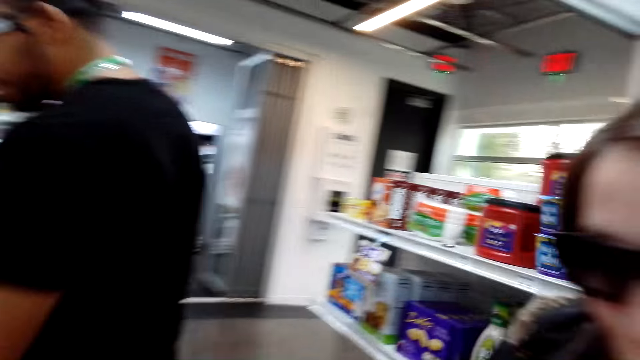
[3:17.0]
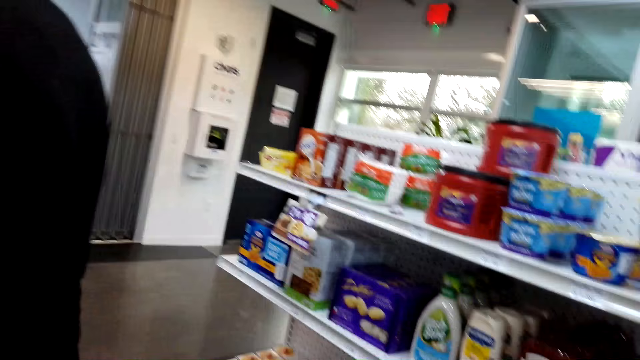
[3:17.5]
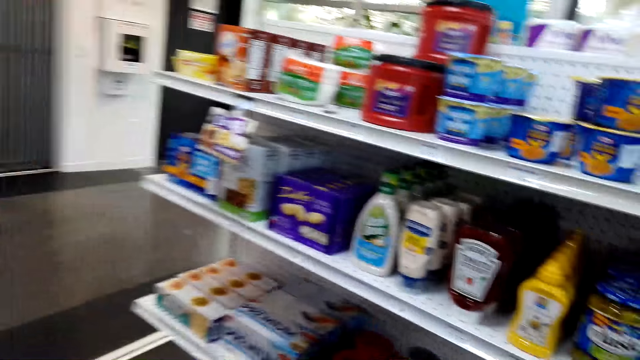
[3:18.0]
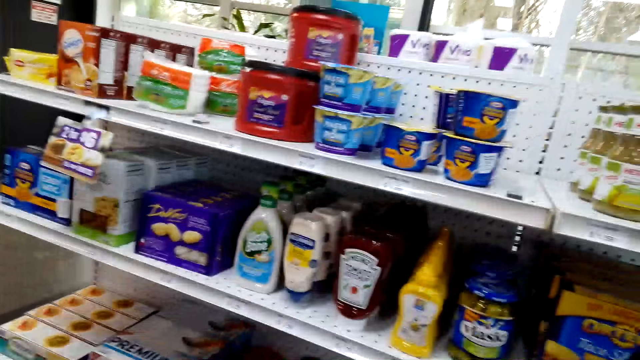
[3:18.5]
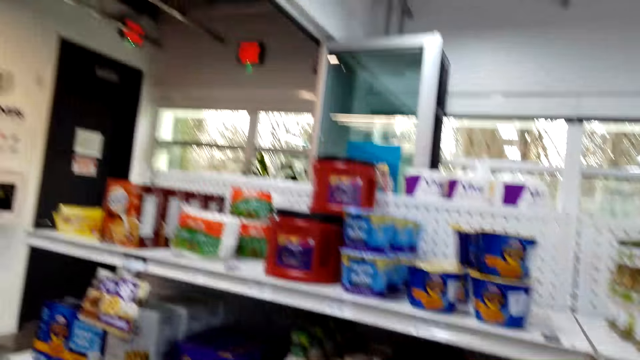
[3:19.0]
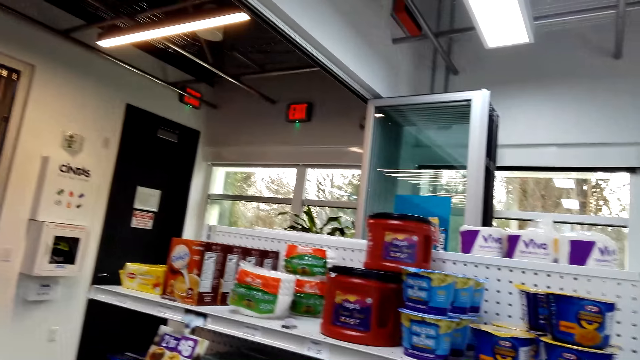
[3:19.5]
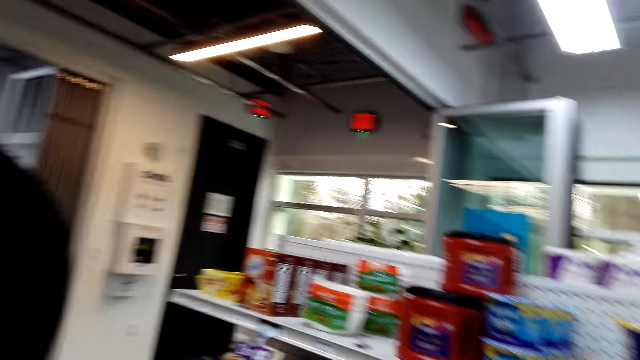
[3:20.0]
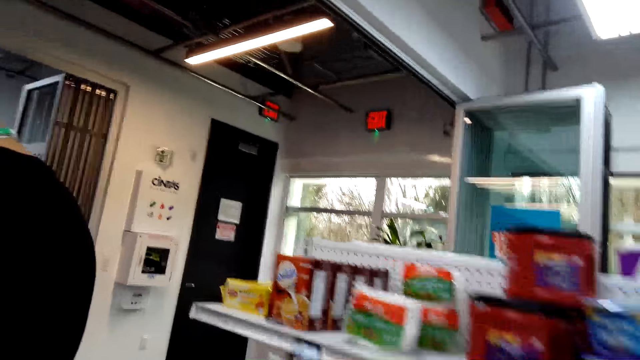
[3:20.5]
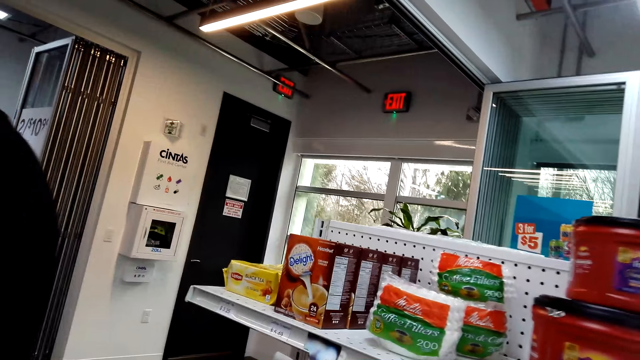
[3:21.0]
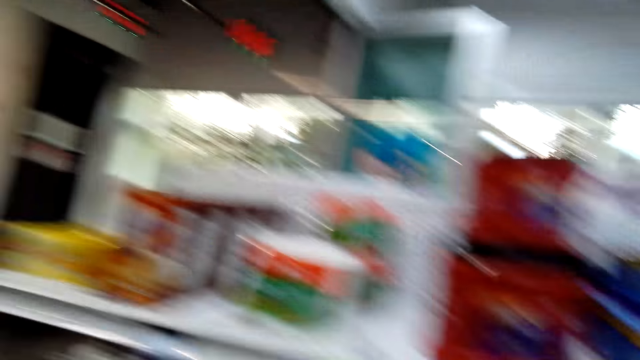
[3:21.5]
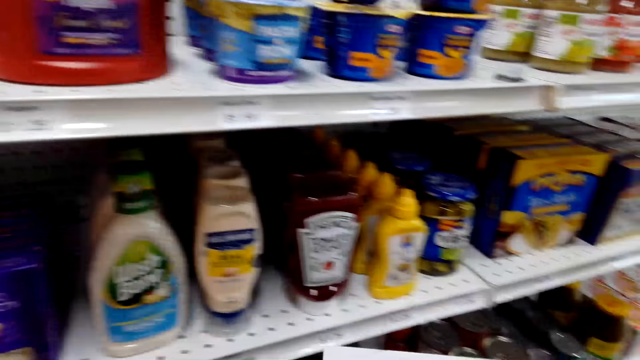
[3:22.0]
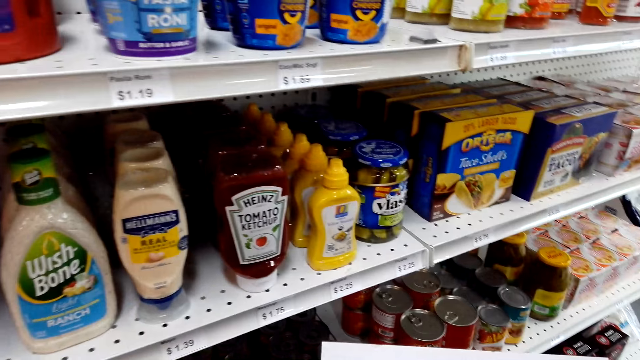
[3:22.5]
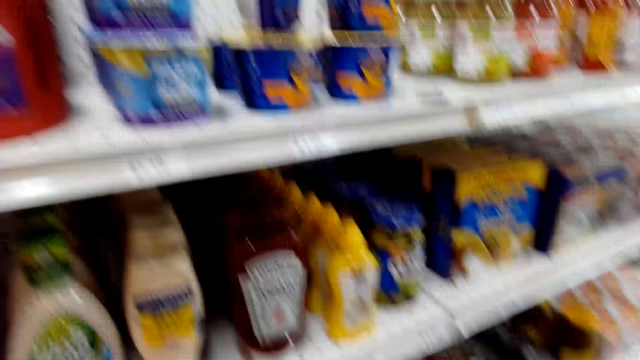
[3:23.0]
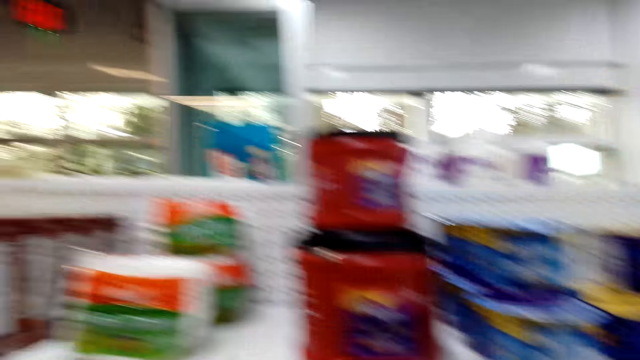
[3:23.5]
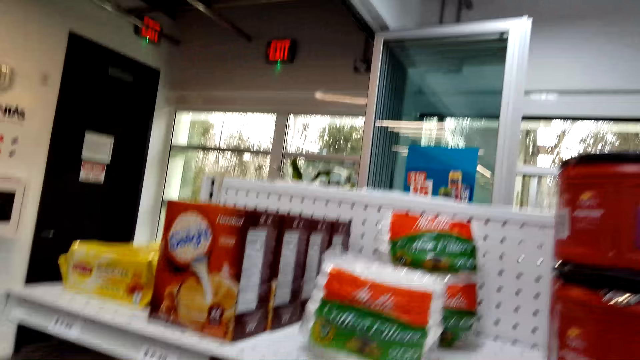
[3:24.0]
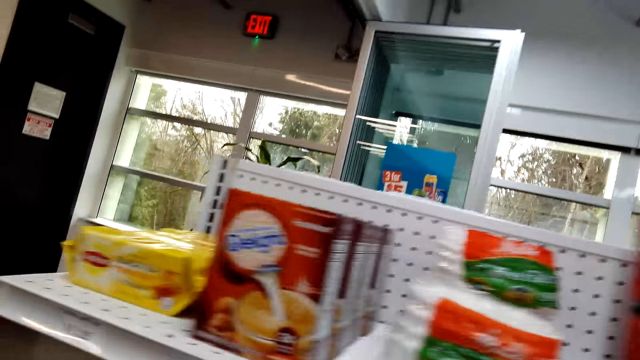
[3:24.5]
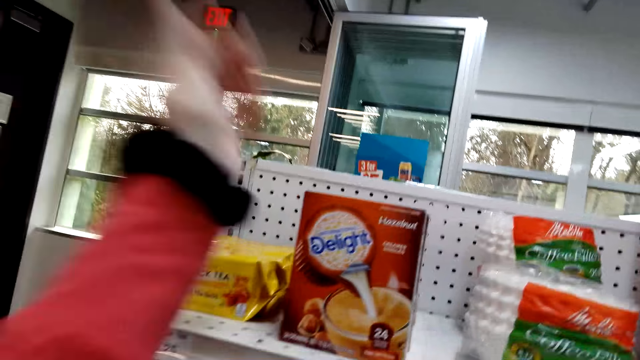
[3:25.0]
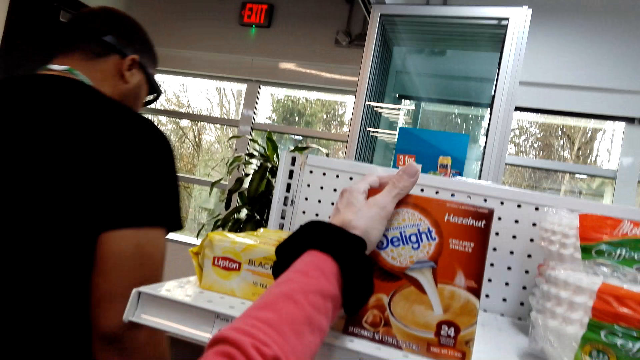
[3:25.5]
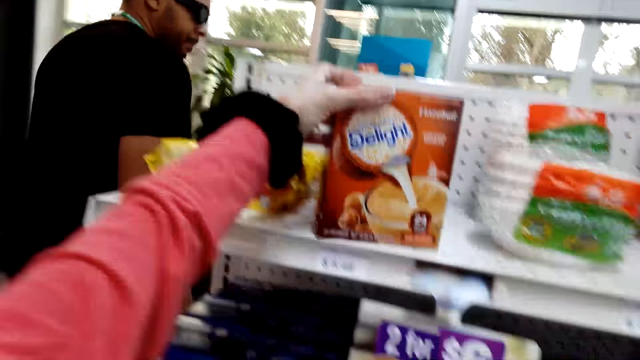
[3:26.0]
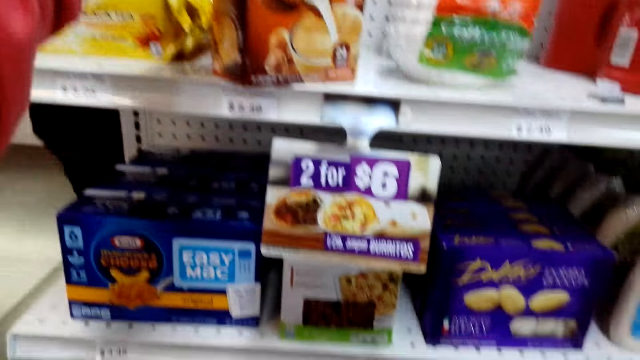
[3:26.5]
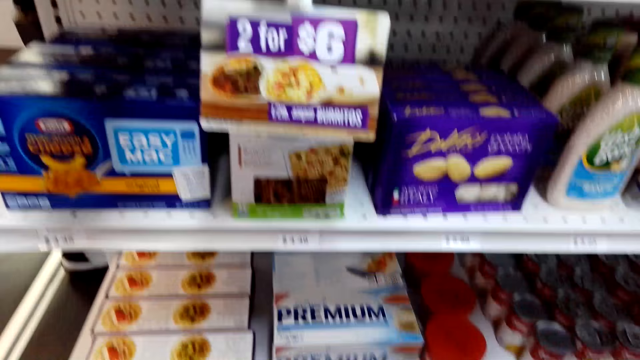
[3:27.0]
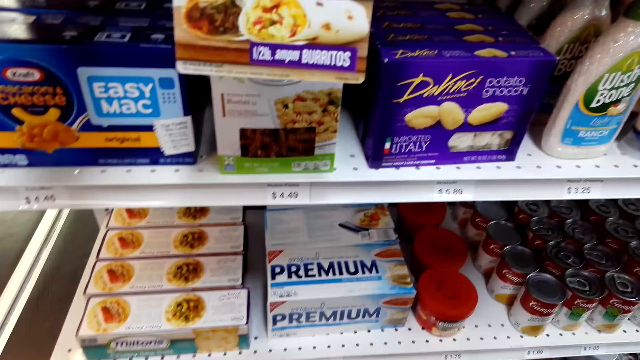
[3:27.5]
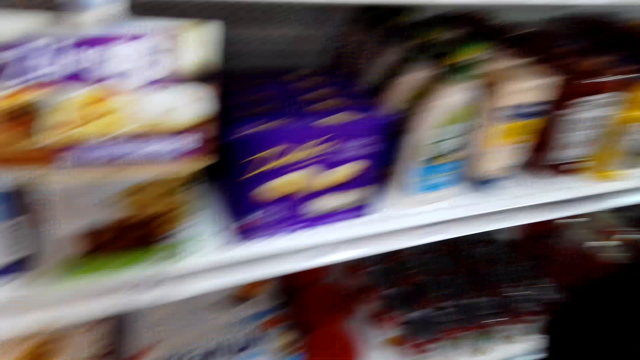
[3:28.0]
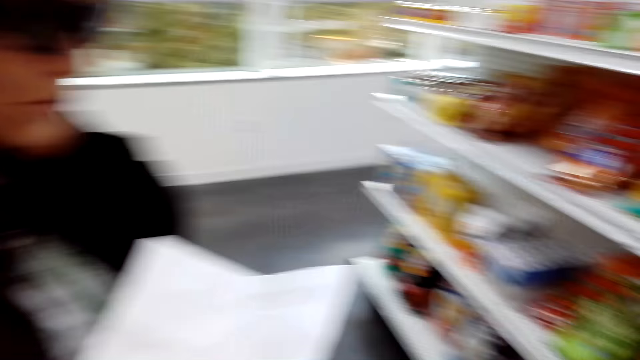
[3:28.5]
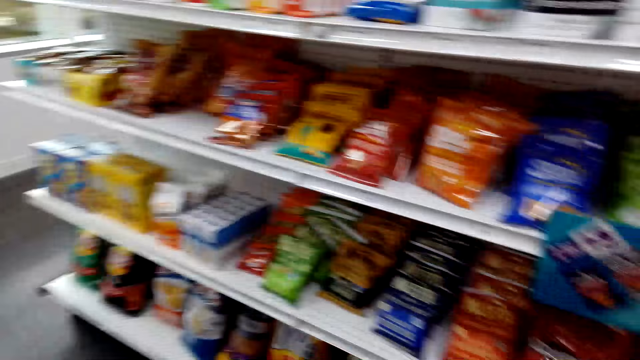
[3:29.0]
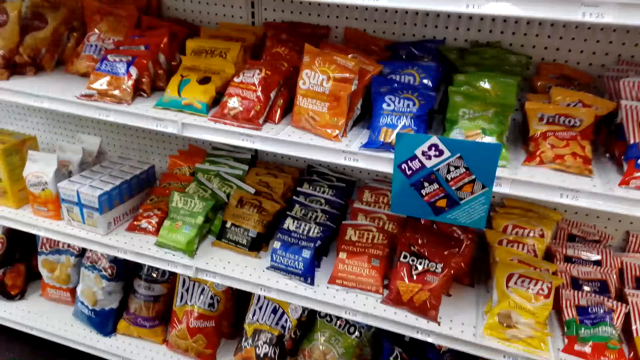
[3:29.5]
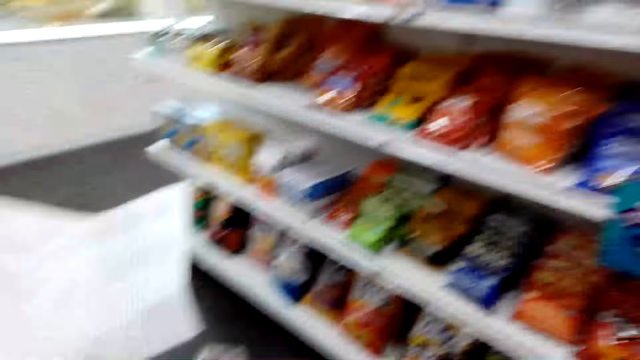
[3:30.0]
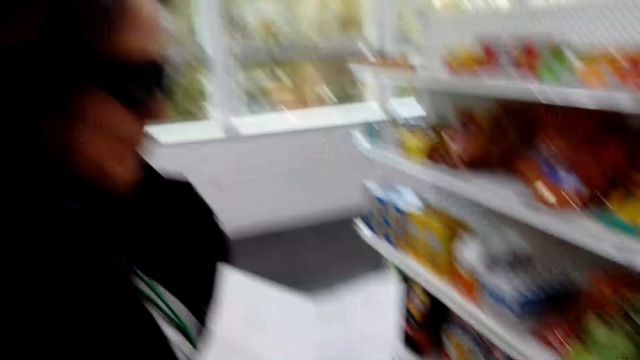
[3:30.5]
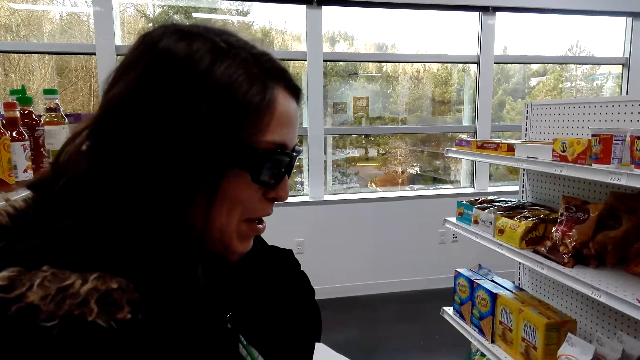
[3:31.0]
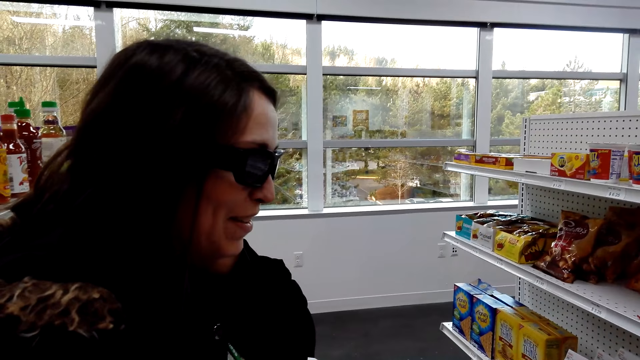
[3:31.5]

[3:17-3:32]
The camera wearer talks to a woman. She inspects the rack. The woman talks to the camera wearer. A man walks away from the camera wearer. The camera wearer picks up the Delight. She talks to the woman. She moves the box with her hand. She stares at the price tag. The woman talks to the camera wearer.

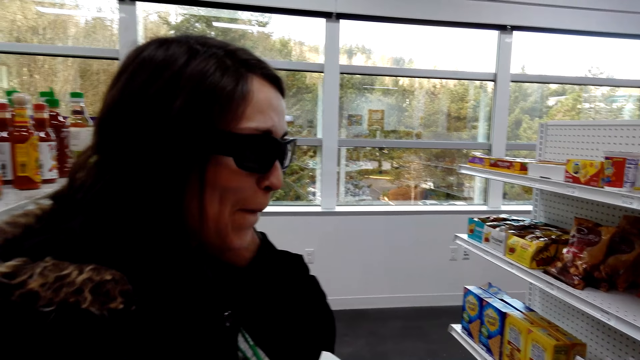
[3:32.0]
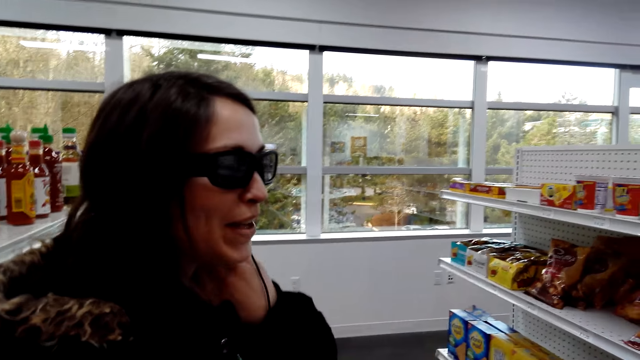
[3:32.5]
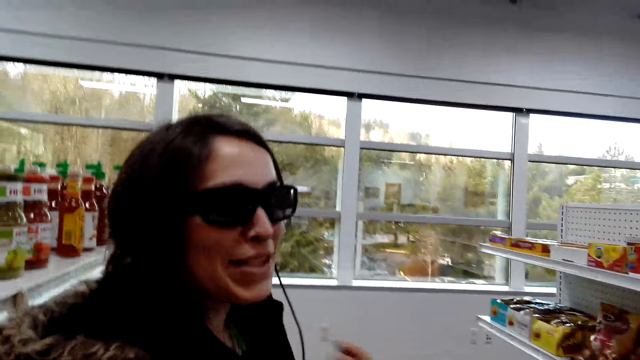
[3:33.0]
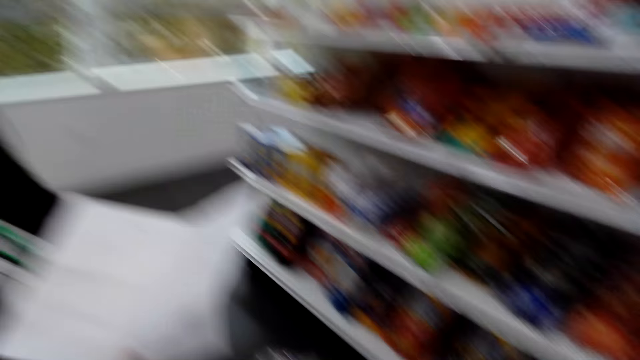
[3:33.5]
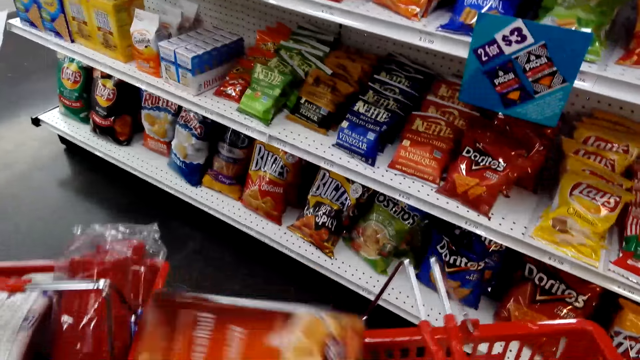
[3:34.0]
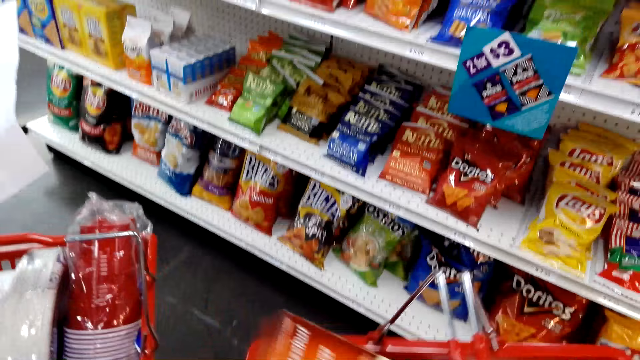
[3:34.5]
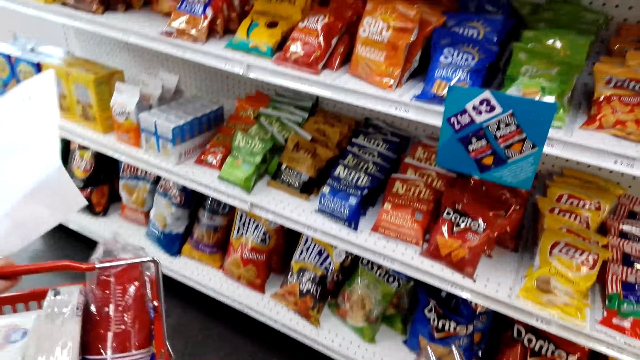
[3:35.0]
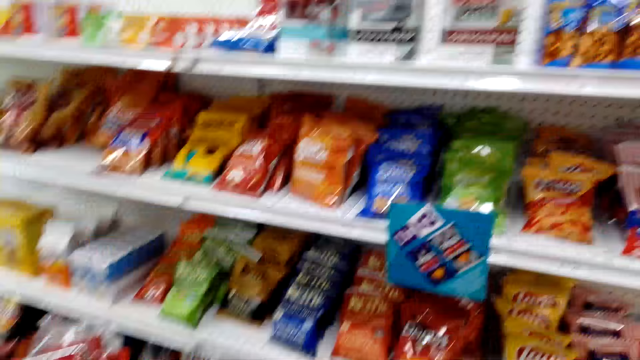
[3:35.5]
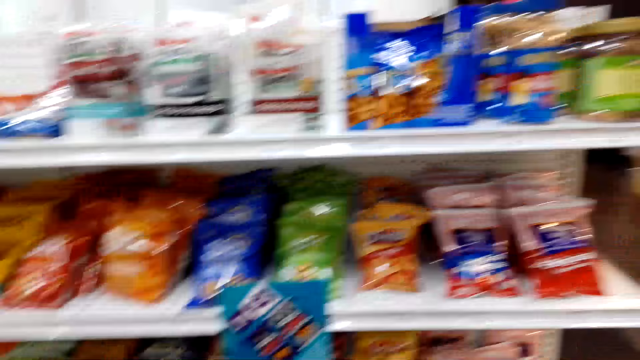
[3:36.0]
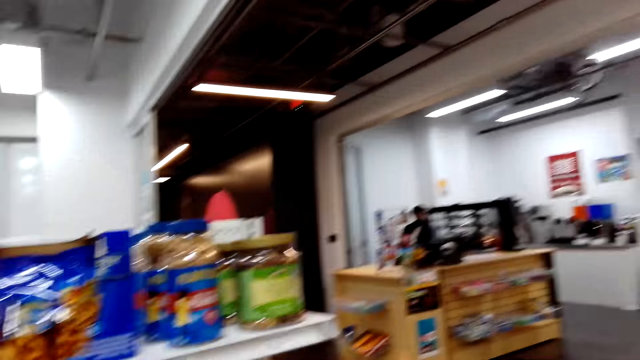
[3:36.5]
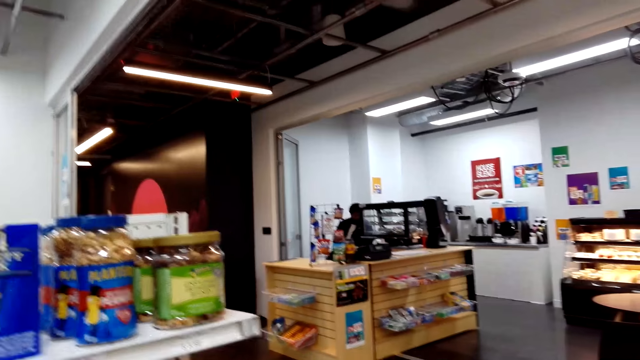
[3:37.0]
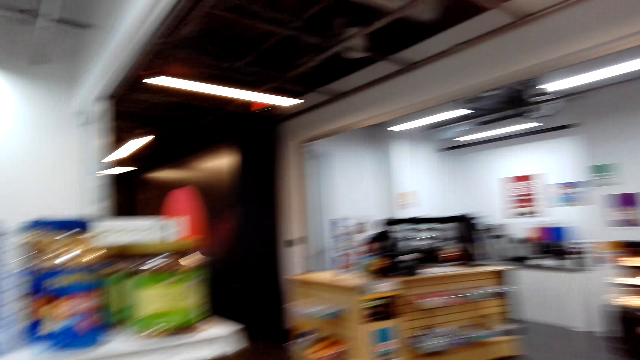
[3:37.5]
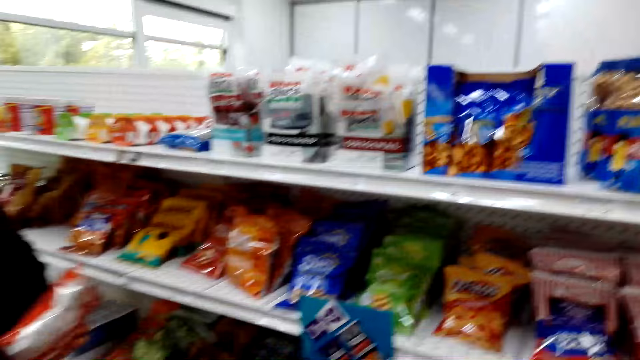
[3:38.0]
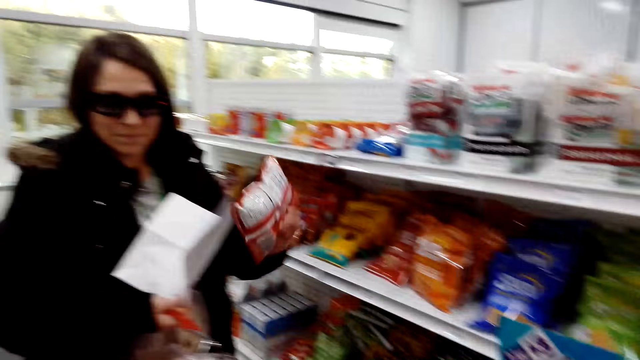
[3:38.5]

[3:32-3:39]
The camera wearer places the box in her shopping basket. She inspects the rack. She talks to a woman.
